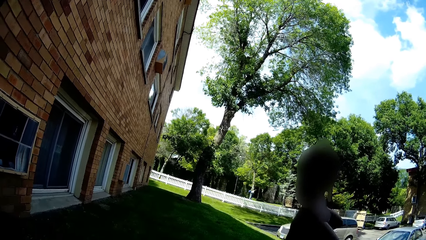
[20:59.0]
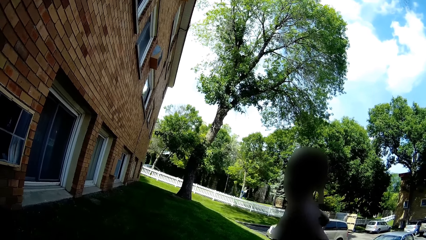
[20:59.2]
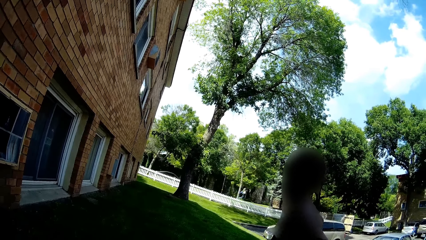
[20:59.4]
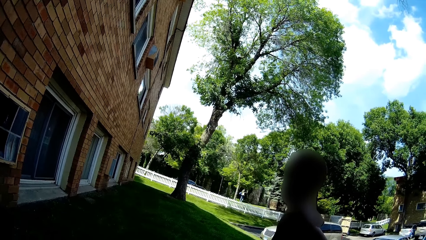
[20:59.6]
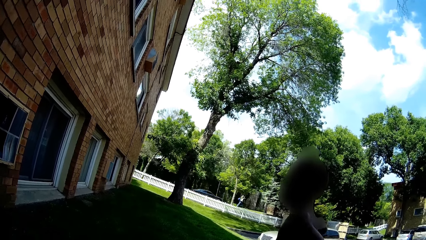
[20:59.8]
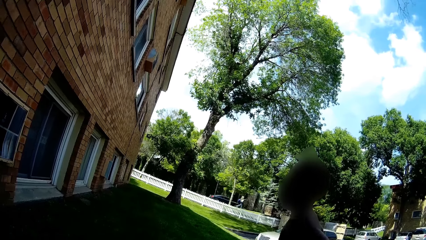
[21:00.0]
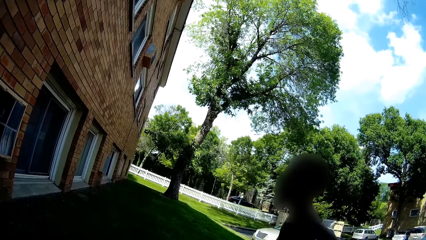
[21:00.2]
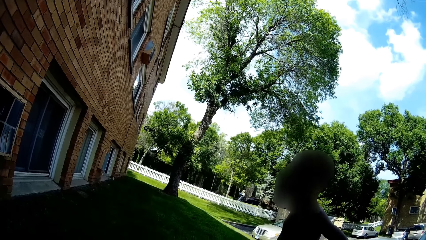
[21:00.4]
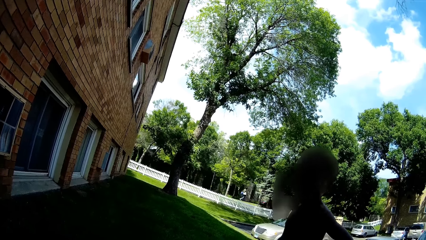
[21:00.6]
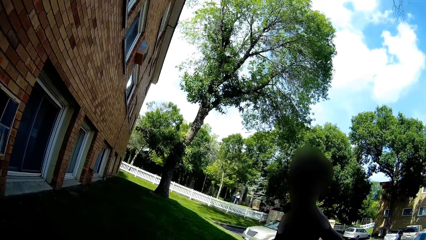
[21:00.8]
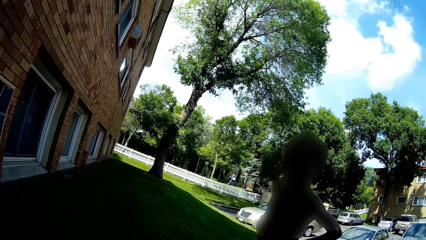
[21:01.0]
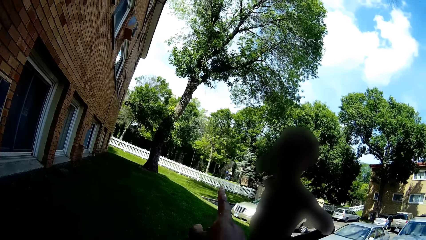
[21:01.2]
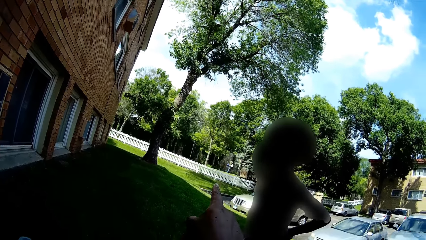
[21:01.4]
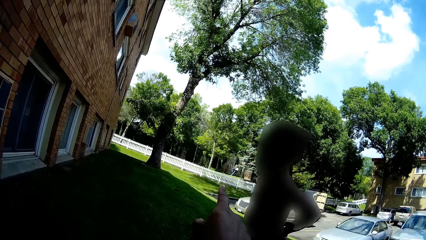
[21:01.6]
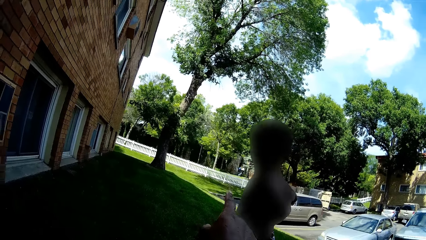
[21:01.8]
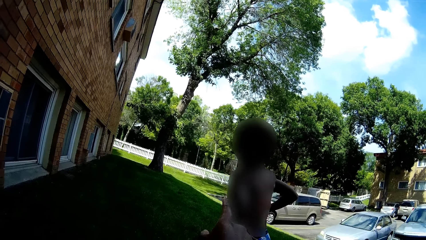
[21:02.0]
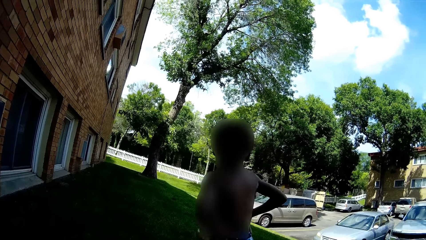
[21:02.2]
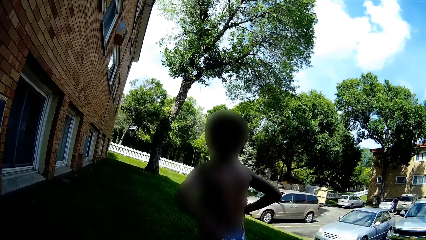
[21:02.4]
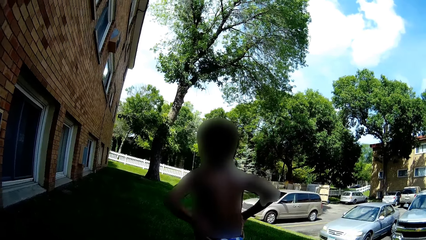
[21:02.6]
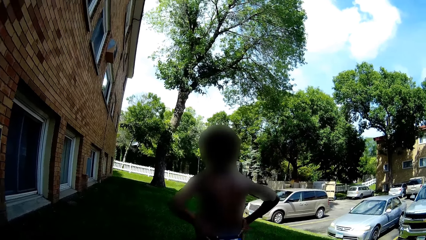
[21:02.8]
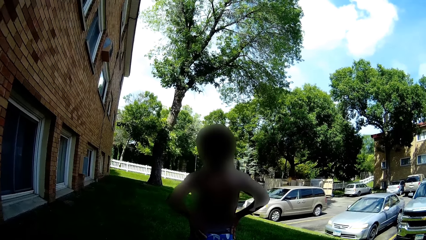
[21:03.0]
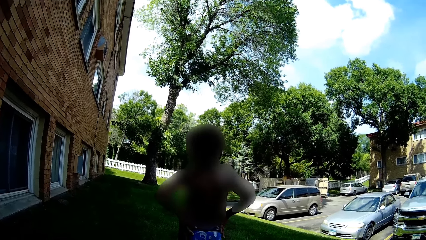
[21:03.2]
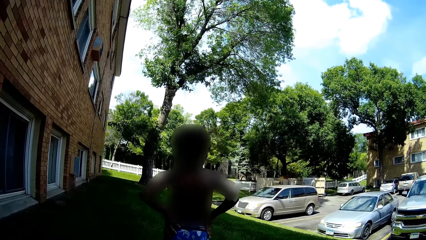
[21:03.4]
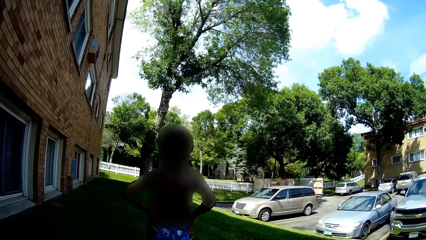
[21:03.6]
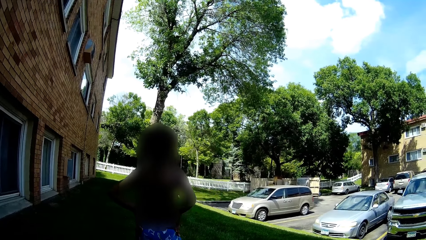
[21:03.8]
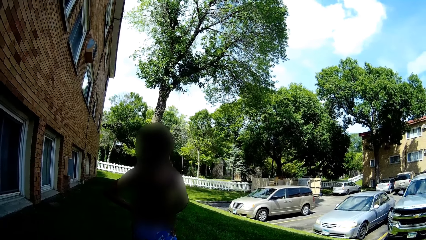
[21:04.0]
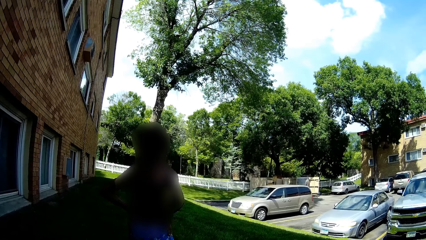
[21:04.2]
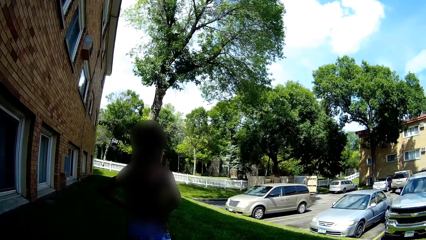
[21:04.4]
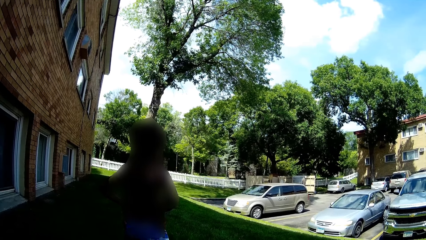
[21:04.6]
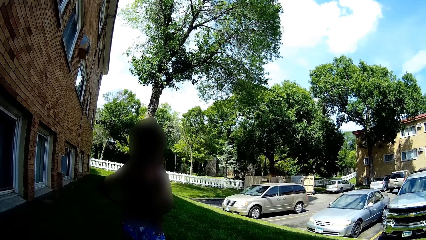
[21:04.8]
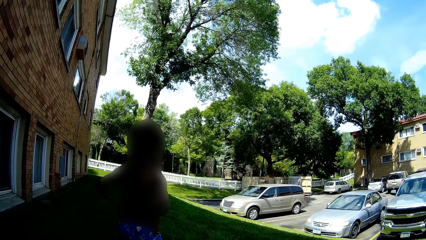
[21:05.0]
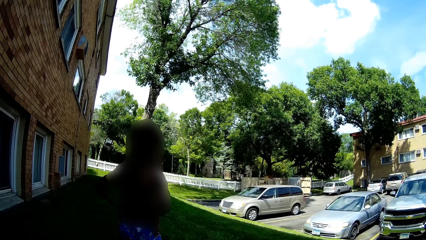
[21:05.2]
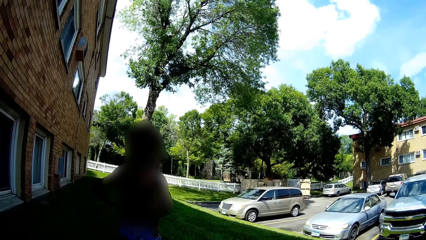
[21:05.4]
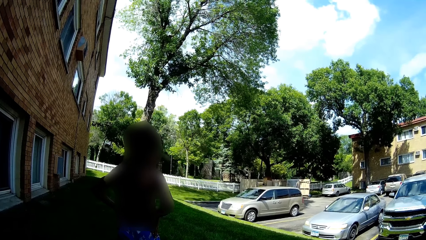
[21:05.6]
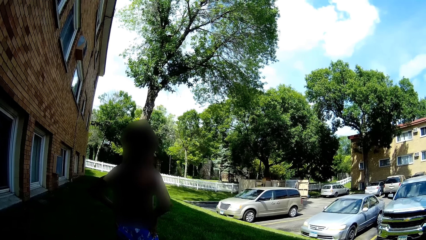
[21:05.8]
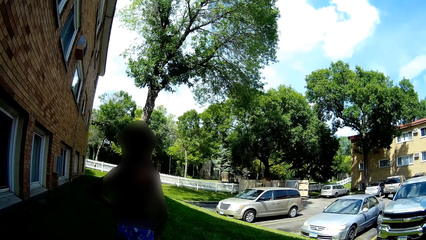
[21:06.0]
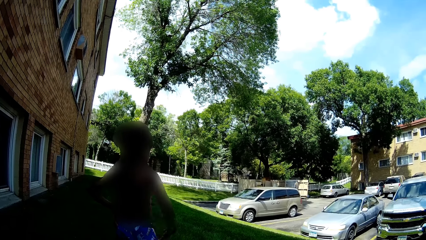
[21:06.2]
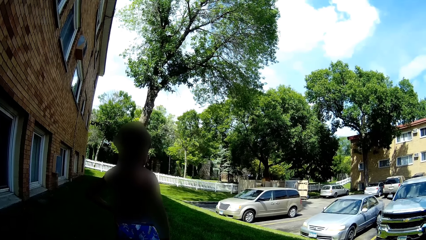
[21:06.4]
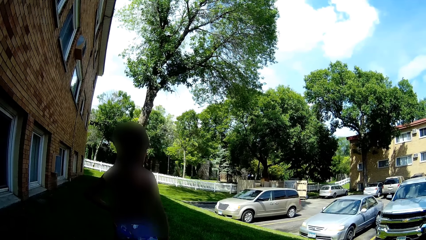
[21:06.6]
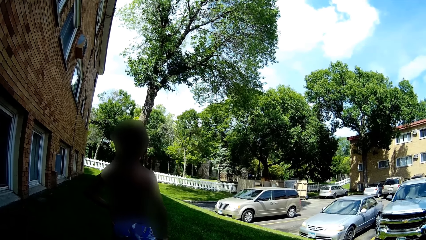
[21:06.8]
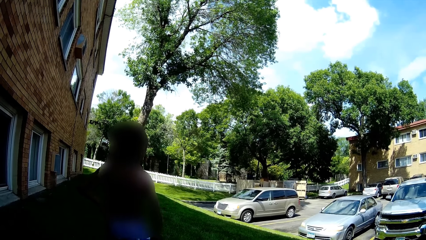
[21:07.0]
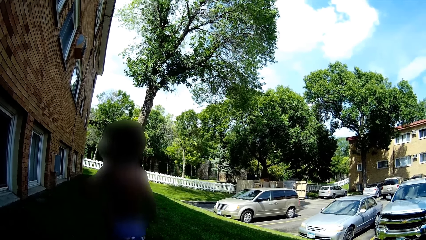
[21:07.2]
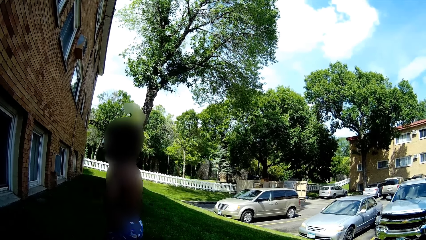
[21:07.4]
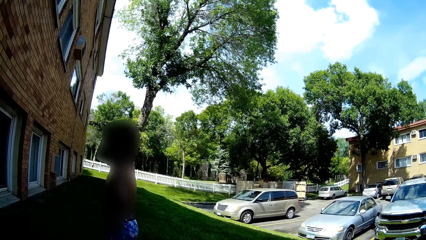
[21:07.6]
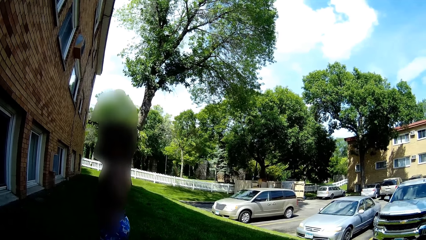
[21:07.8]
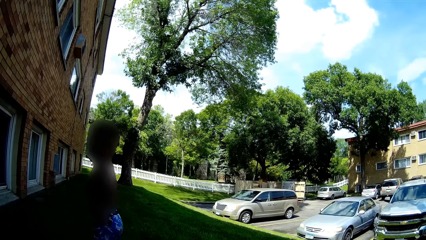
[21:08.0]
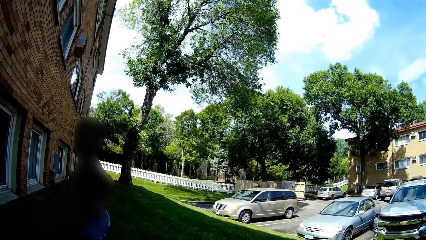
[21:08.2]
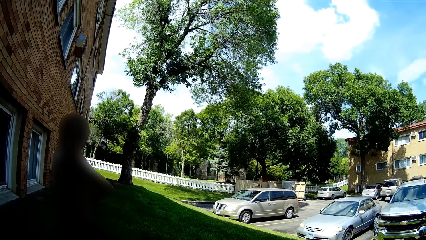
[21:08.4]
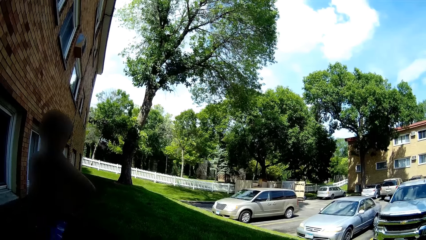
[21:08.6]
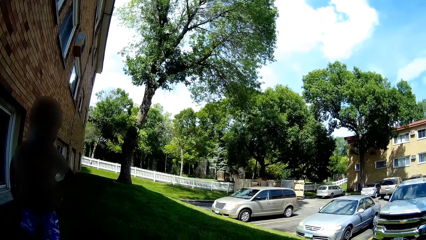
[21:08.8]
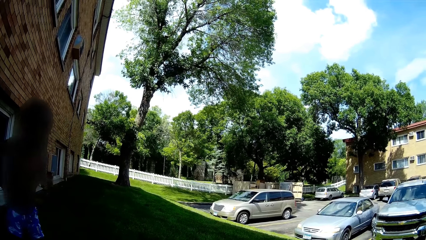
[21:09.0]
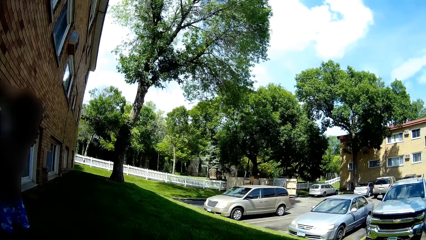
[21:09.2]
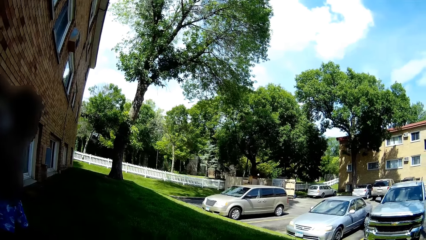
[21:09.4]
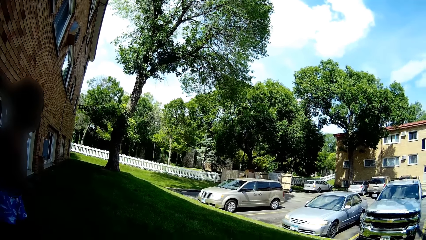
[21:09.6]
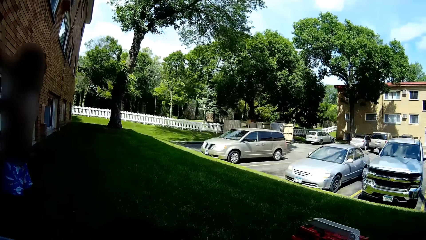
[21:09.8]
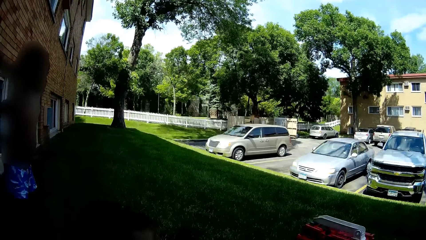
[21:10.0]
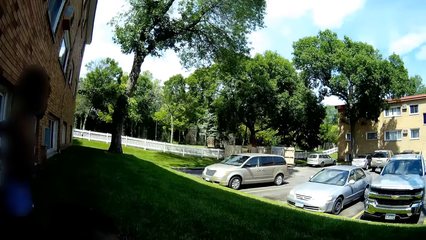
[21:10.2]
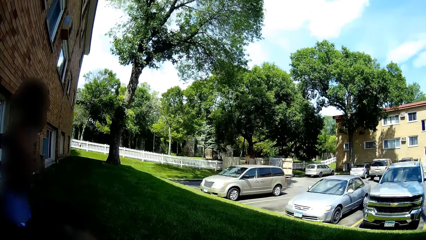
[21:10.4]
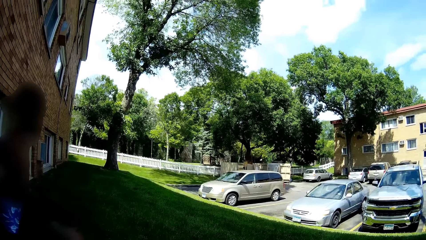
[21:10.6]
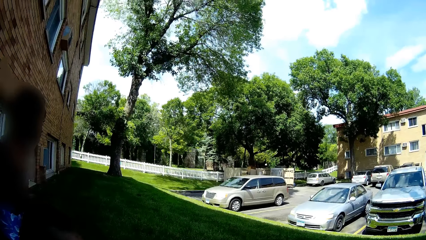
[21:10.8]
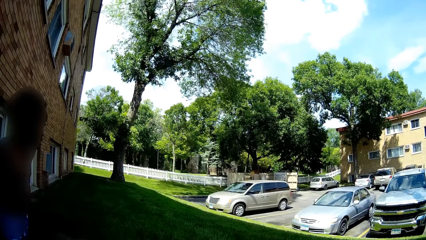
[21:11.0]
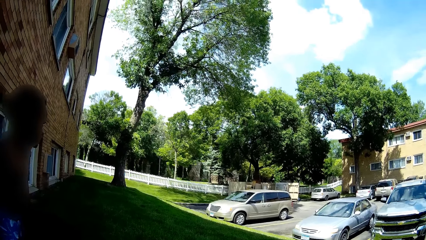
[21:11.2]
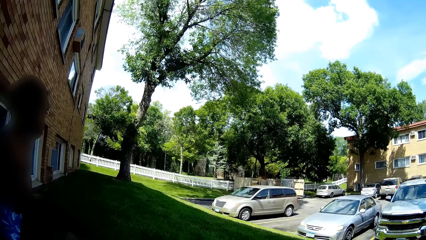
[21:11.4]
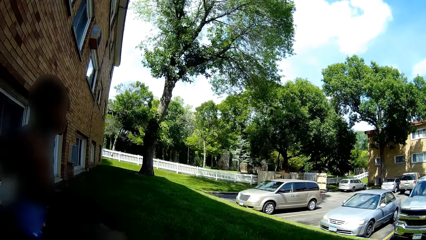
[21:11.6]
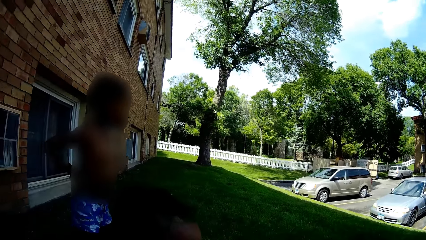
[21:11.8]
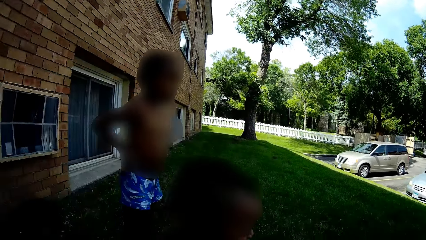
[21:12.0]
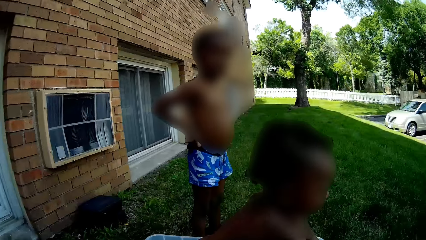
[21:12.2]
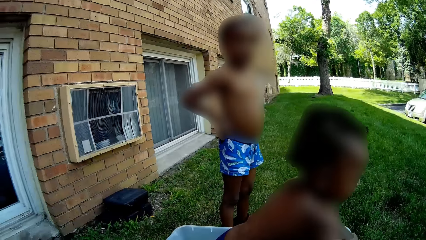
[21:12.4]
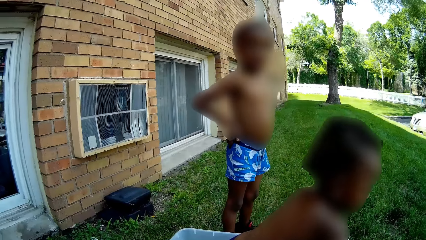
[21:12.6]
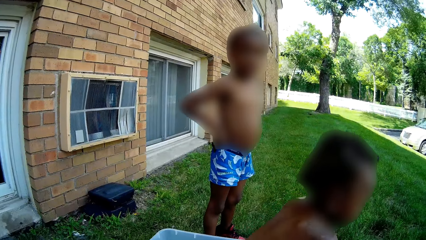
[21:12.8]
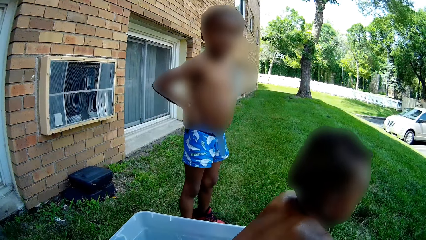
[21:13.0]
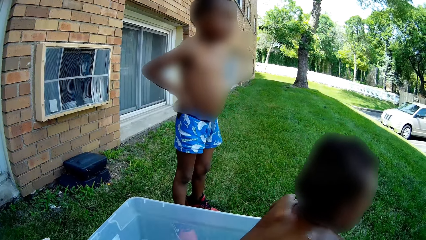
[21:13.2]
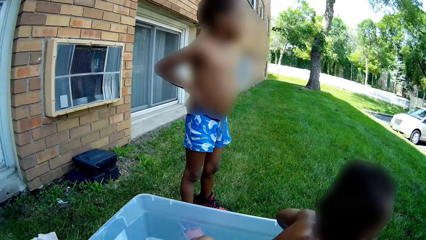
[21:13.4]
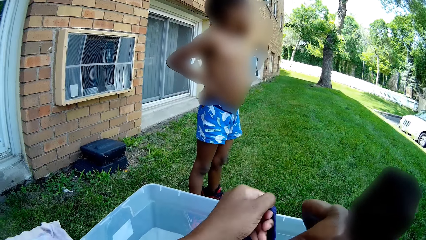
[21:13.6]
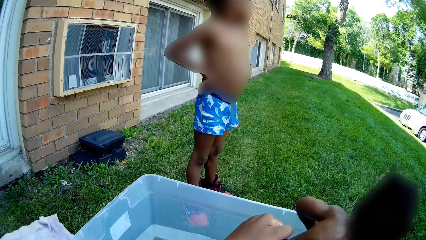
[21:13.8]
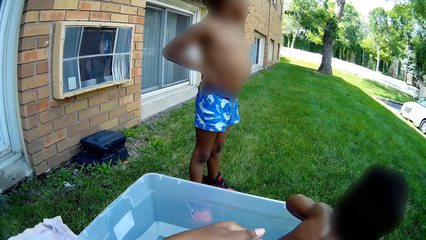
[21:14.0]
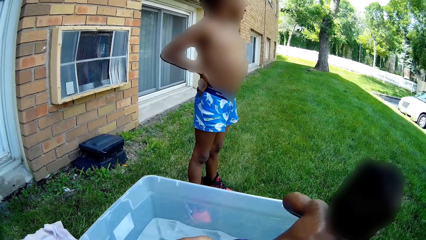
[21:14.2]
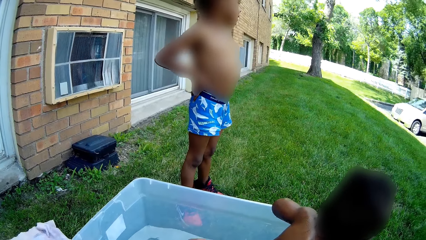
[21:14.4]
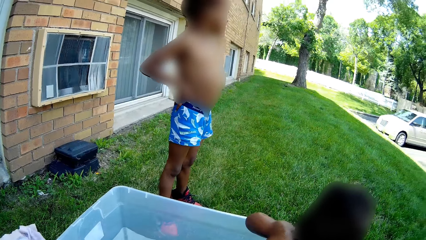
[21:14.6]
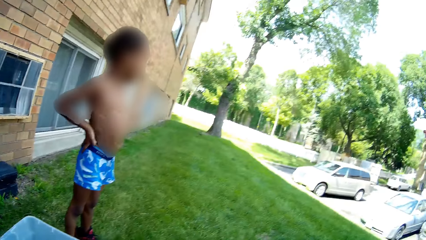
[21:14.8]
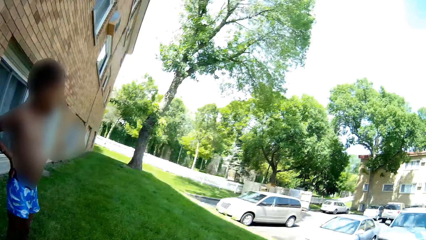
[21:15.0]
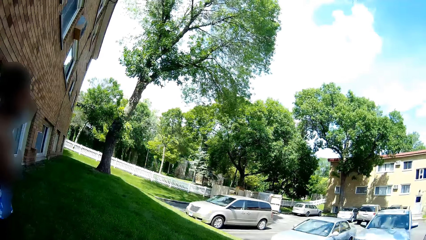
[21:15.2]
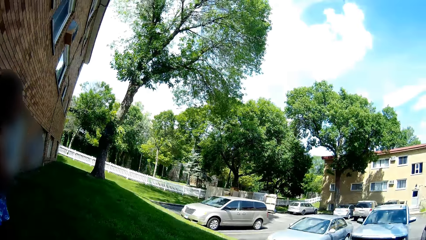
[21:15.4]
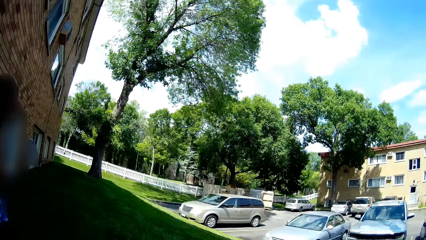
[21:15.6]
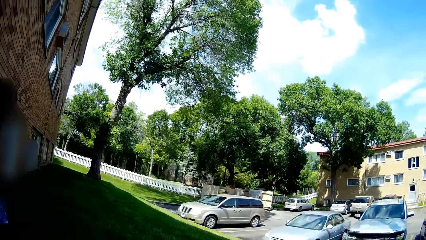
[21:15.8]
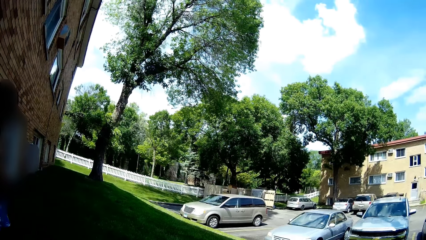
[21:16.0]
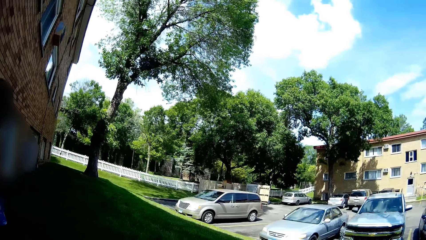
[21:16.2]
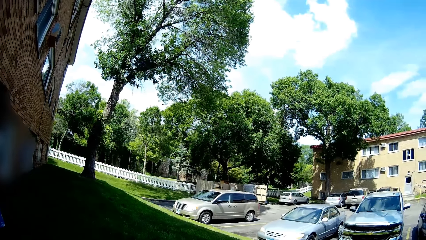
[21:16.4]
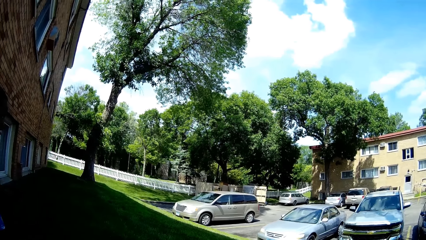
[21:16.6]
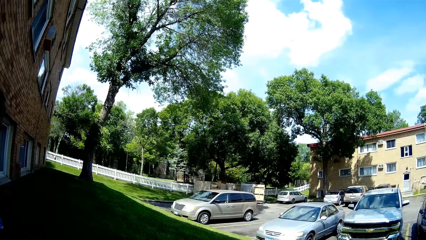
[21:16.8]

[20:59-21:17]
A person talks to the camera wearer. The camera wearer replies to the person.
